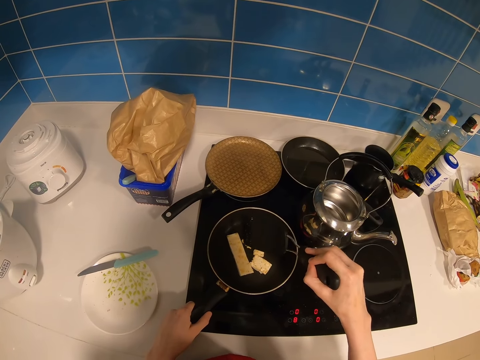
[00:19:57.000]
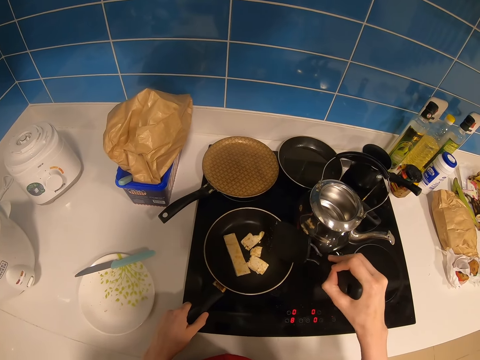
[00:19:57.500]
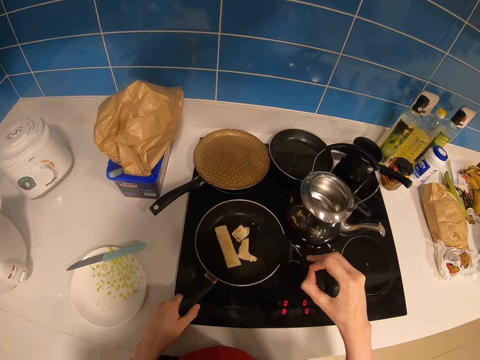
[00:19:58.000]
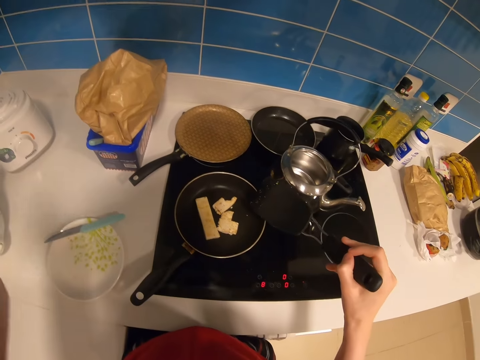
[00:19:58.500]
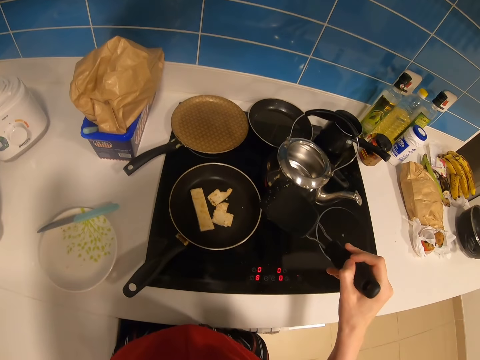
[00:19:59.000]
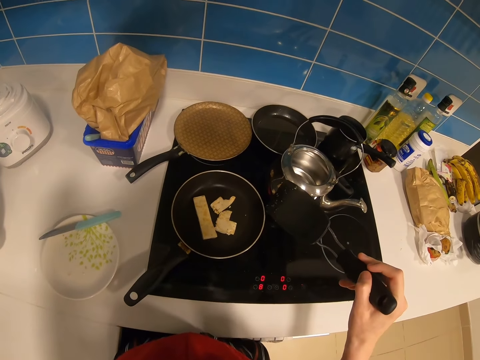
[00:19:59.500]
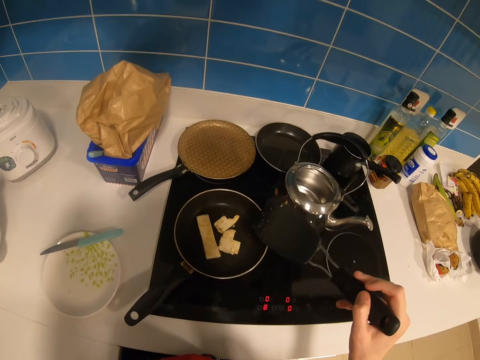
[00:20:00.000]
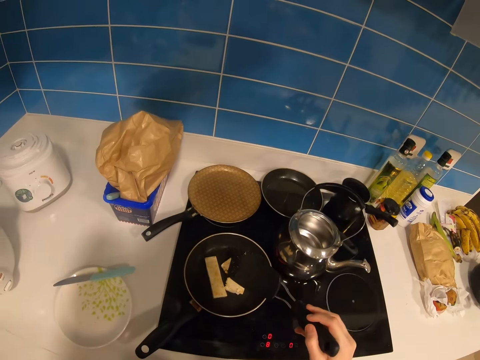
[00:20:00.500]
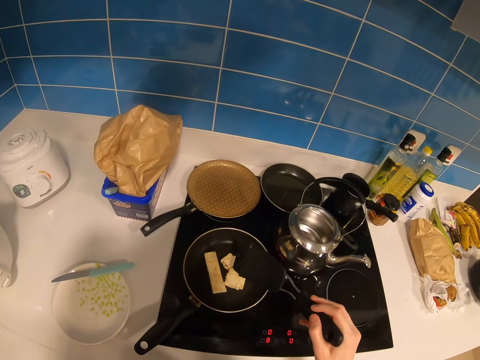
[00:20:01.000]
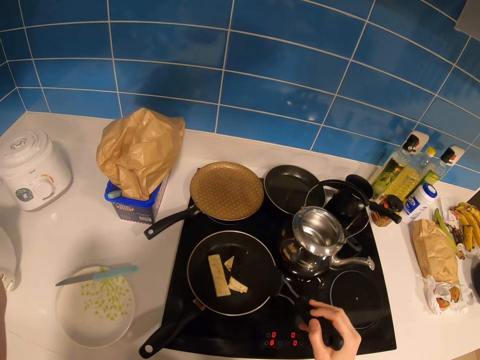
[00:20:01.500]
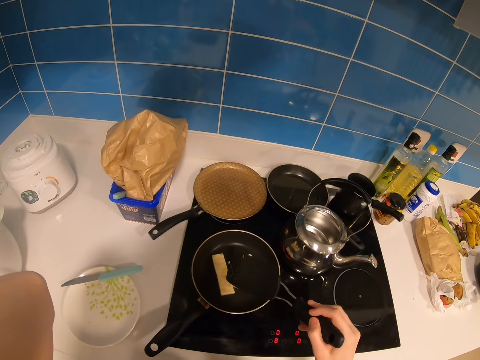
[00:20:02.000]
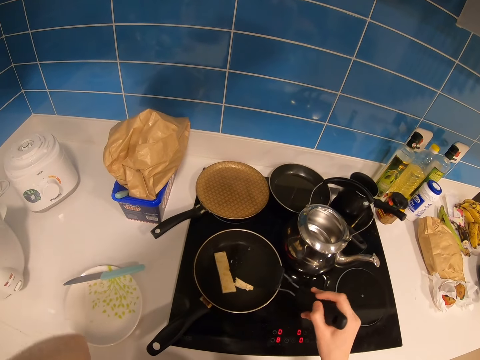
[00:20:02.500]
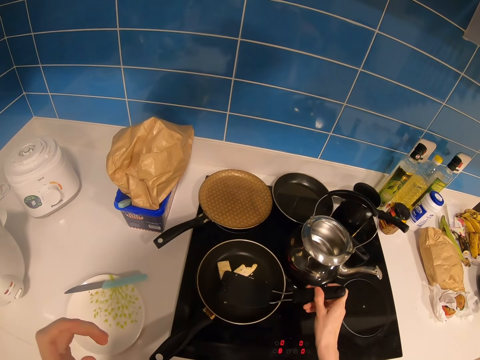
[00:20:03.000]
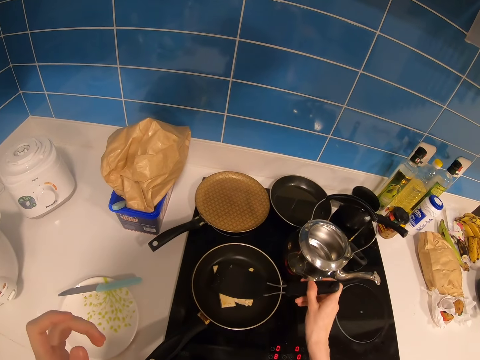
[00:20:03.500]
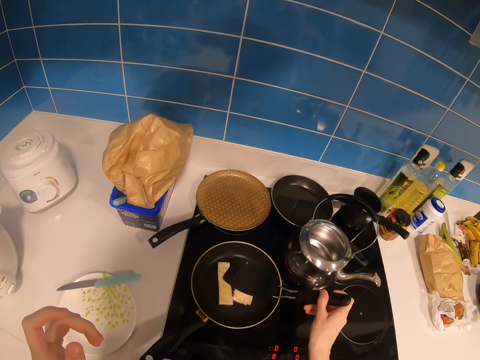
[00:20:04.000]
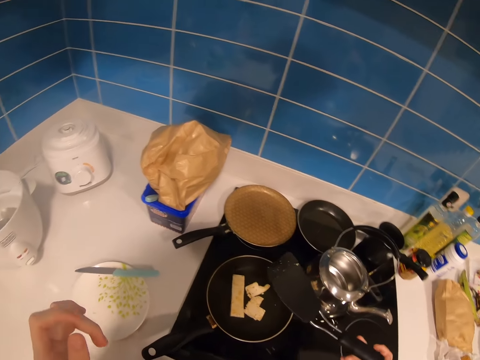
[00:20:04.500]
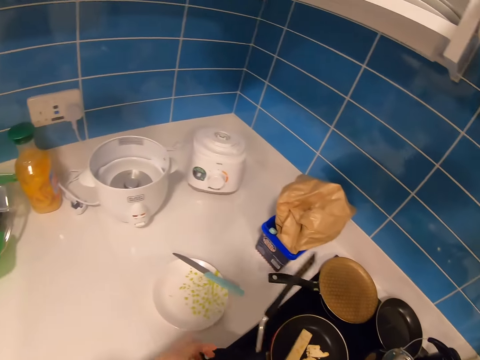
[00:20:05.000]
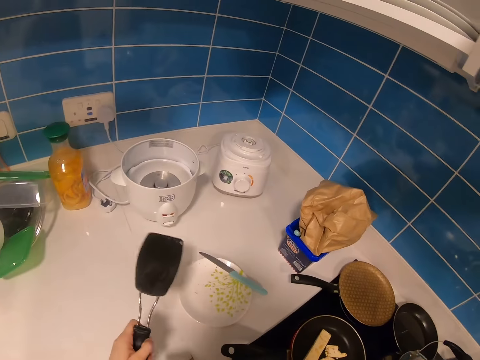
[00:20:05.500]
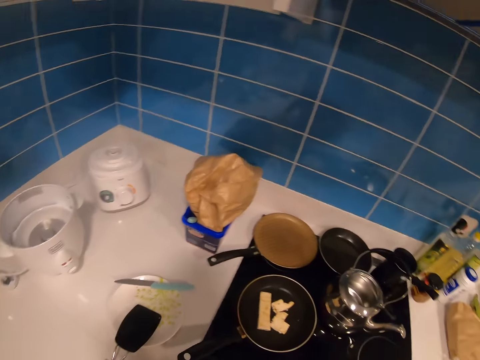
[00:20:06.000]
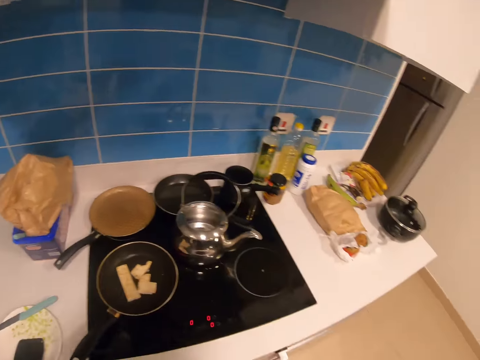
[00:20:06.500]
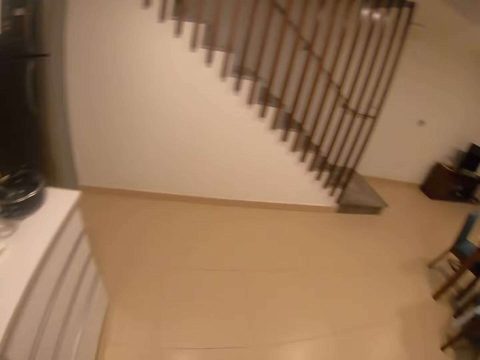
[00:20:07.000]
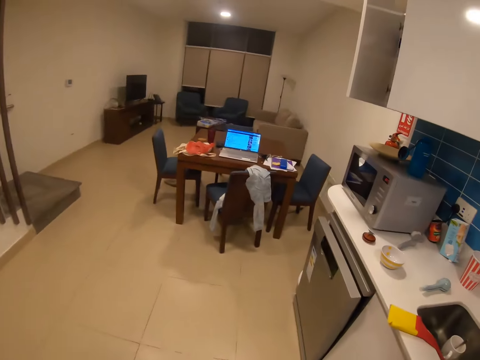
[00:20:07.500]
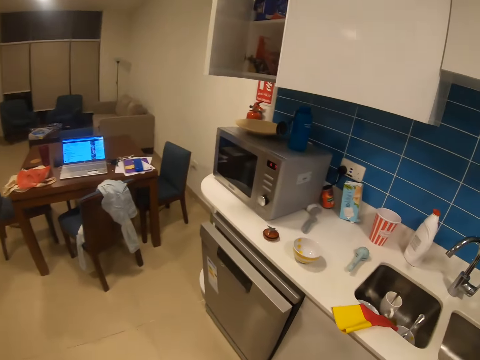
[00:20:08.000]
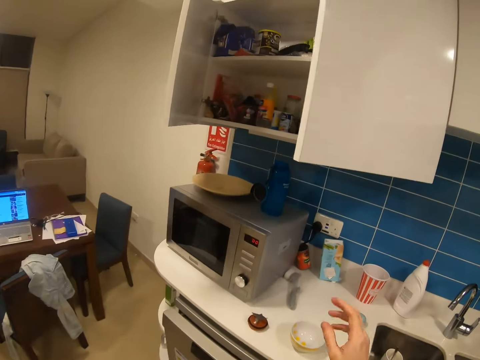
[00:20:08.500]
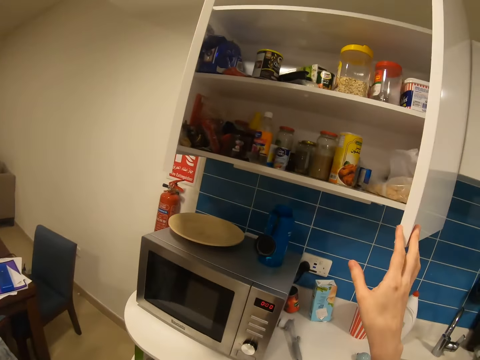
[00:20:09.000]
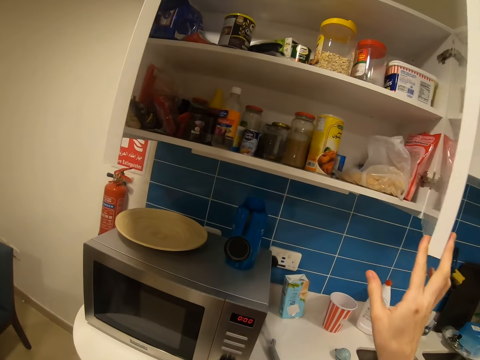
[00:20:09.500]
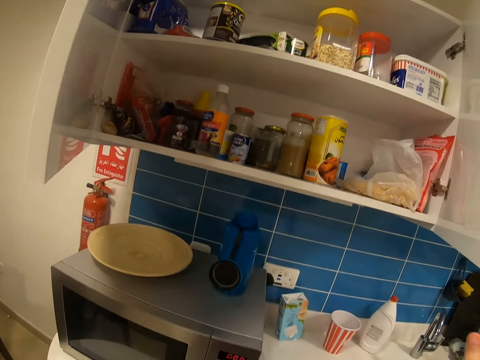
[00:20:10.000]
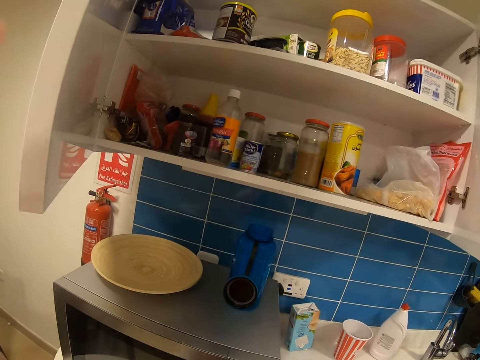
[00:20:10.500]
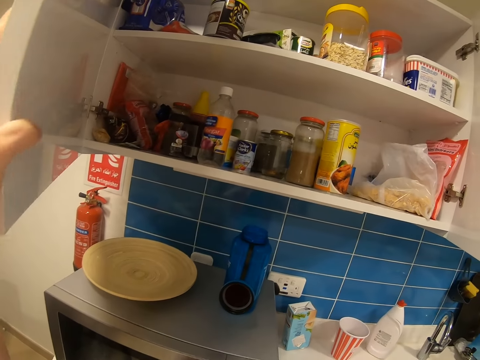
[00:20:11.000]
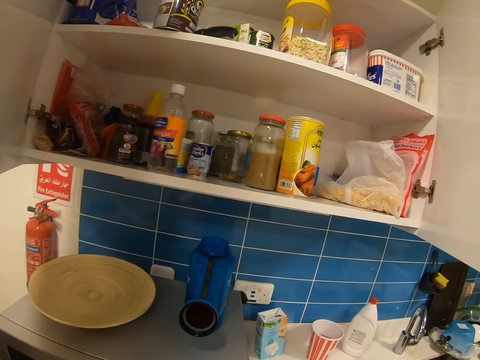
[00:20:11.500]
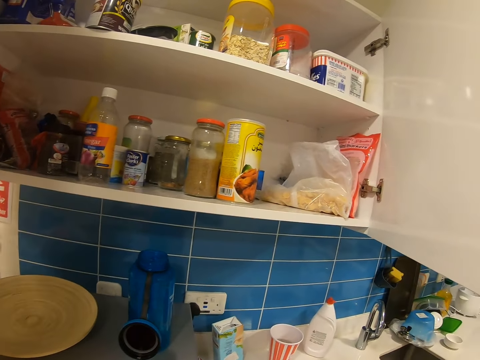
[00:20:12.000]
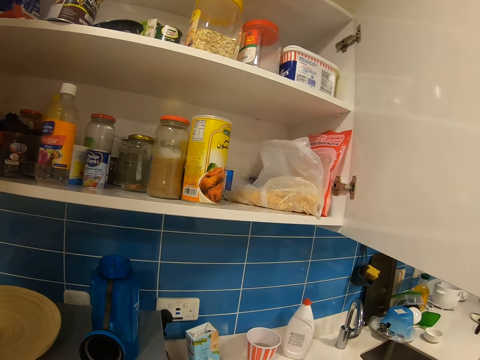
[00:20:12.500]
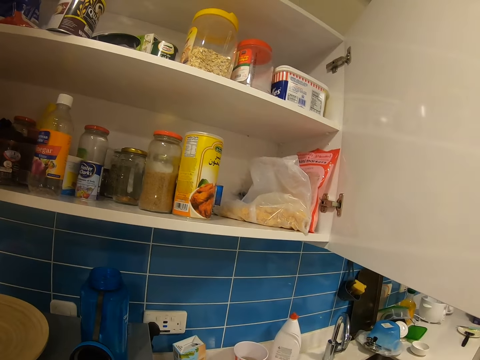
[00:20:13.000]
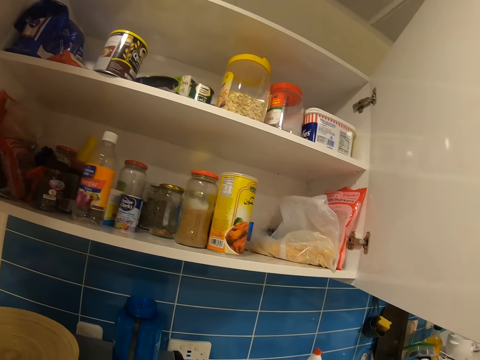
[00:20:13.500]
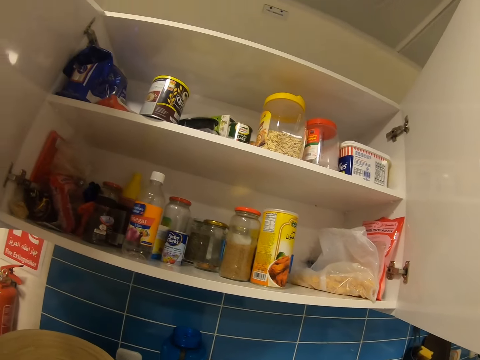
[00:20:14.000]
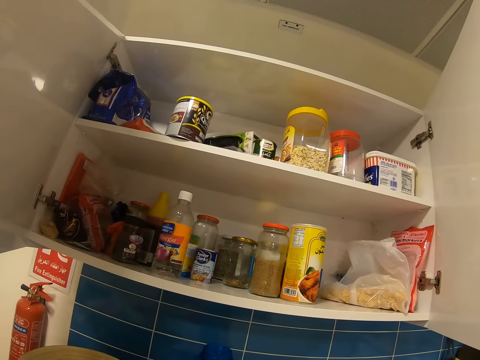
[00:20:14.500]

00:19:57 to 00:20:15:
The camera wearer adjusts the camera on the head. They press dough pieces with the spatula. They exchange the spatula or spoon to the other hand. They put the spatula in a plate. They walk around in the kitchen. They hold a cabinet. They adjust the kitchen door with the right hand. They adjust the kitchen door with the left hand. They hold the cabinet. They view around in the cabinet.

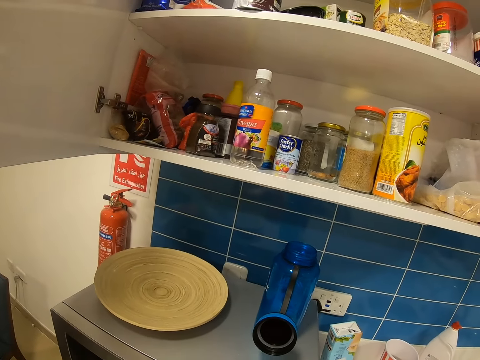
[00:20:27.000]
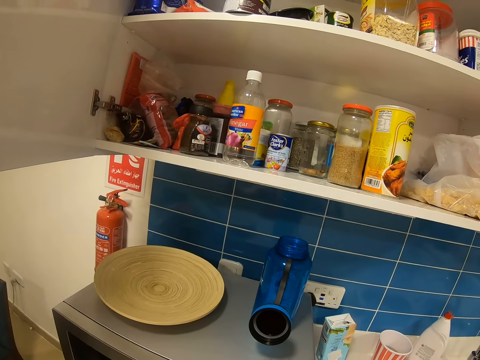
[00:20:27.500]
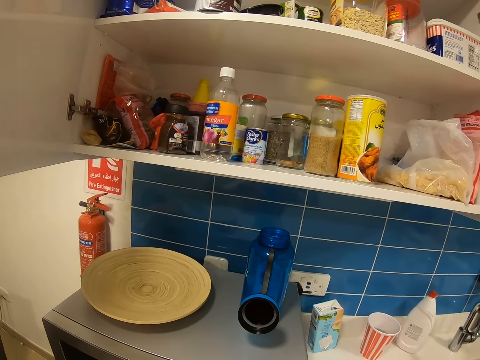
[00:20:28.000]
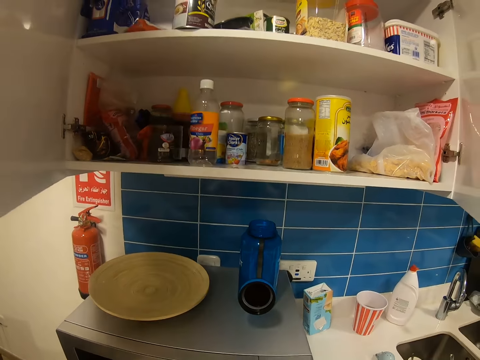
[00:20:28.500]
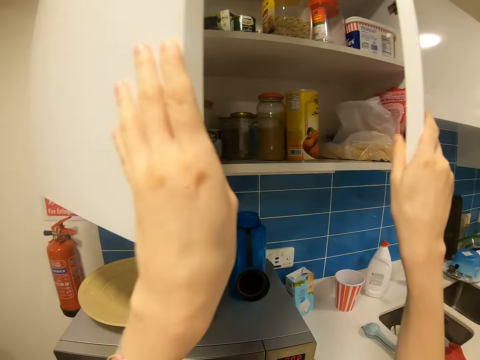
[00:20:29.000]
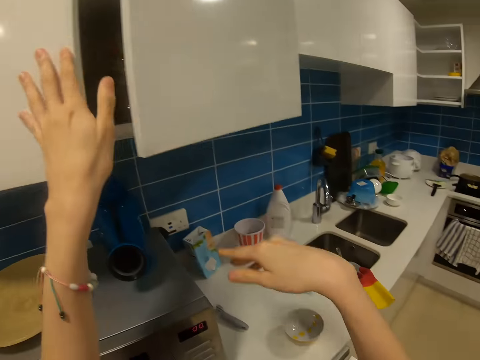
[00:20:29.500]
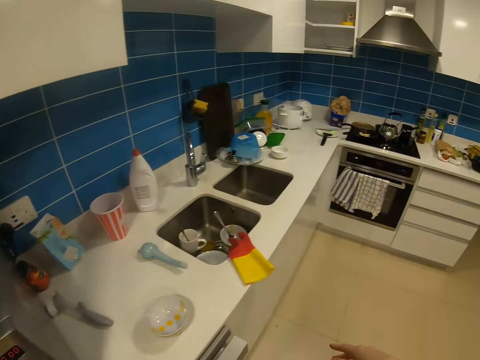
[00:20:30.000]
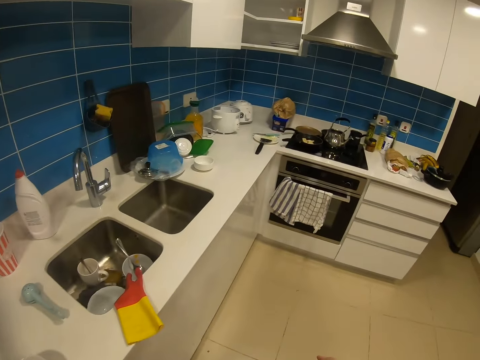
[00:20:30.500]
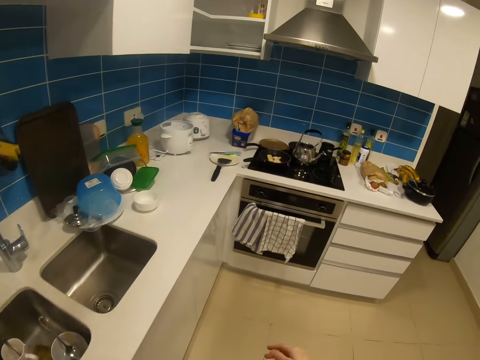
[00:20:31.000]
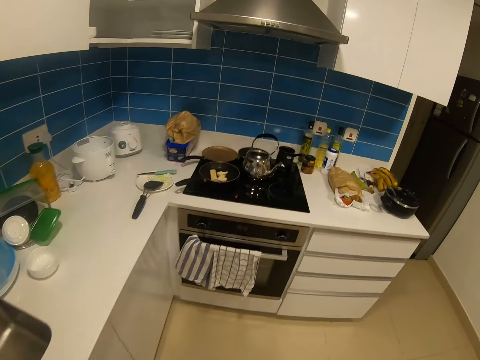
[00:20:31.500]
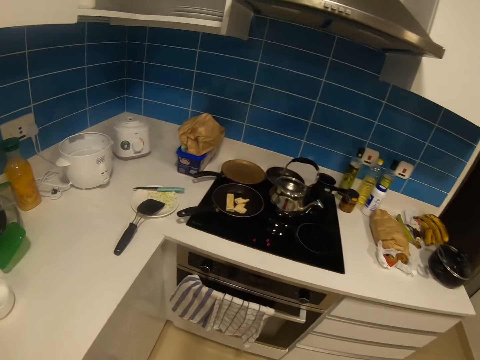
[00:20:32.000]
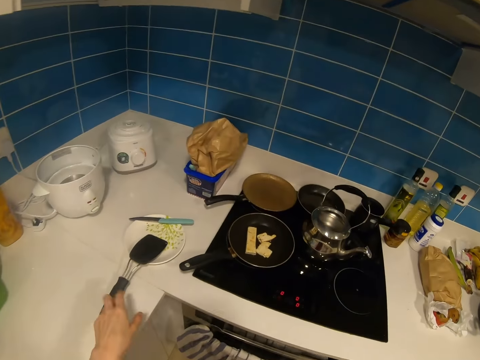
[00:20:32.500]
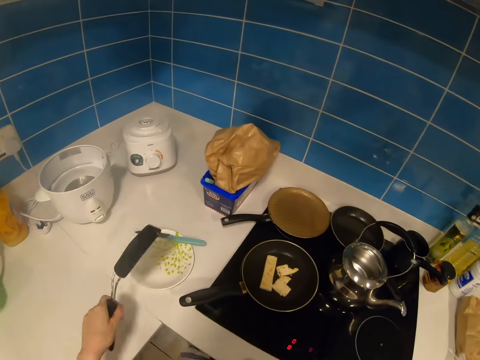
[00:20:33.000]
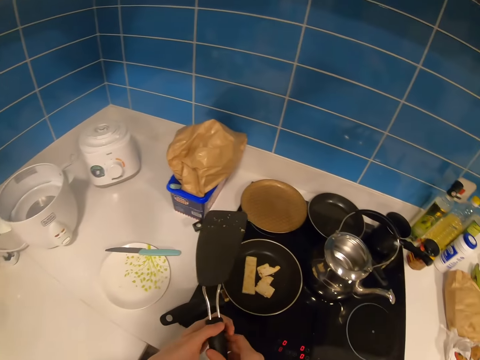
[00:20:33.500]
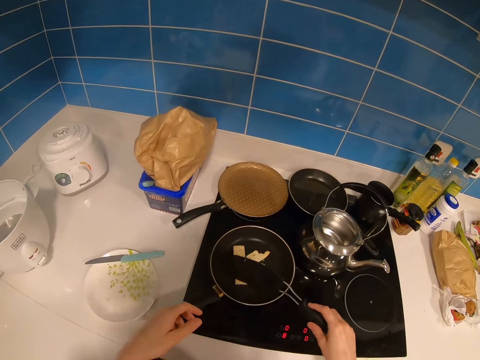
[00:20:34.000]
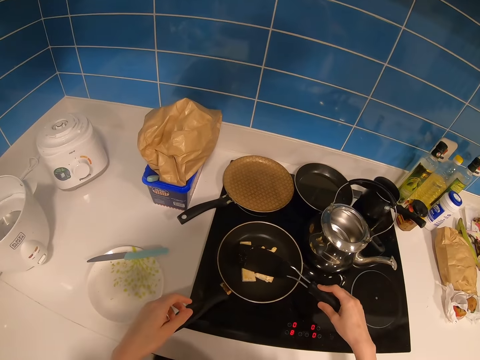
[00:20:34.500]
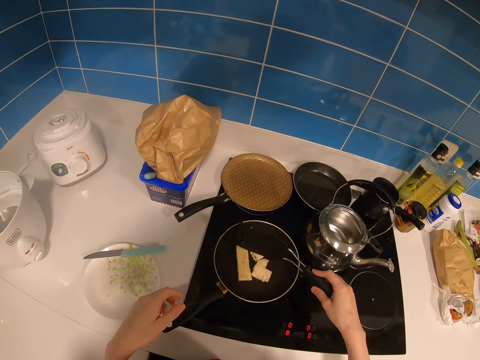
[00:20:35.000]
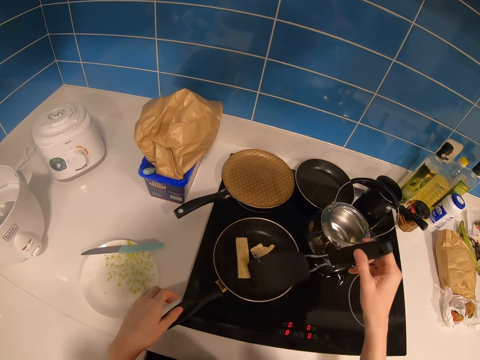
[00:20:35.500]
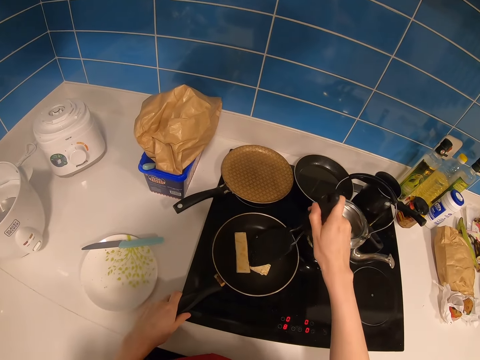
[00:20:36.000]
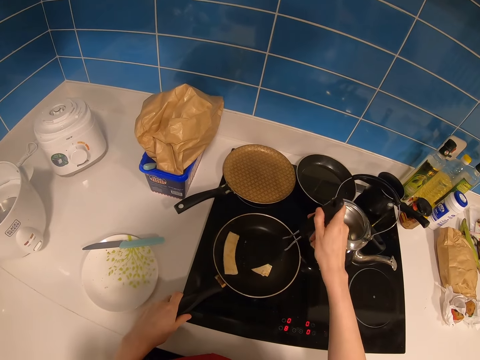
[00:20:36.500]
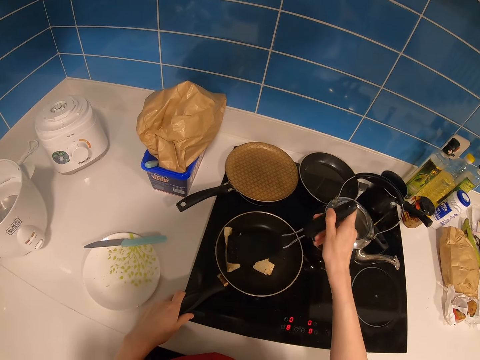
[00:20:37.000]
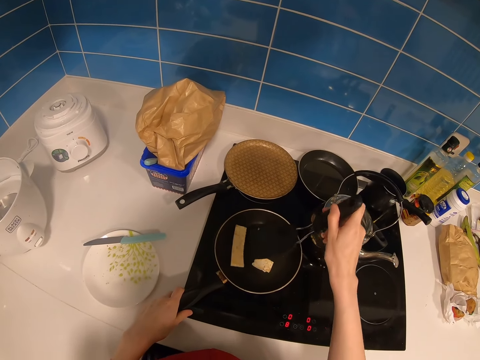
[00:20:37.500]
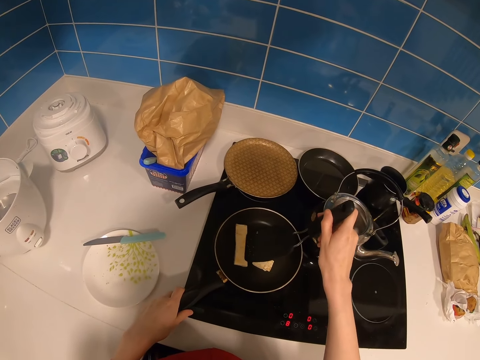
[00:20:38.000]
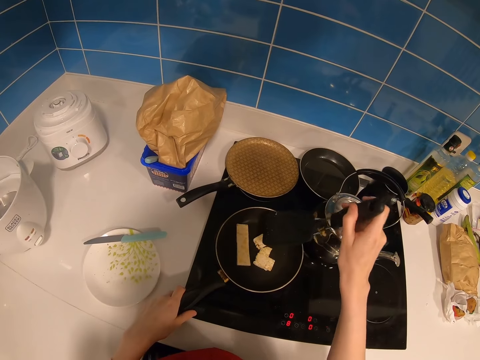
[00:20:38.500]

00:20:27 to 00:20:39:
The camera wearer closes the kitchen cabinet. They walk around in the kitchen. They pick up a spatula or spoon. They exchange the spoon to the other hand. They press the food. They adjust the dough pieces with the spatula. They hold the pan. They turn the food.
